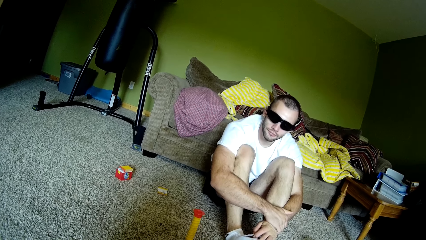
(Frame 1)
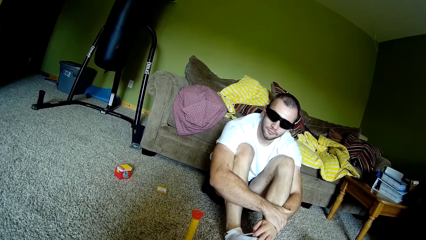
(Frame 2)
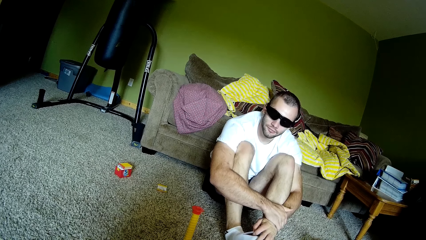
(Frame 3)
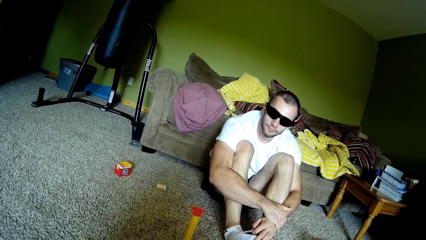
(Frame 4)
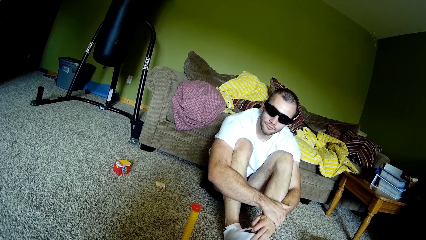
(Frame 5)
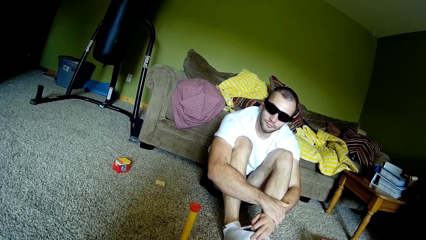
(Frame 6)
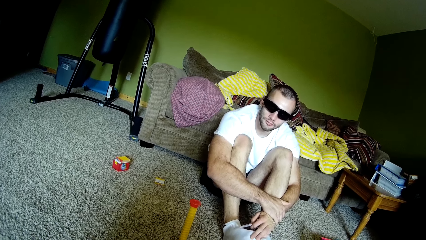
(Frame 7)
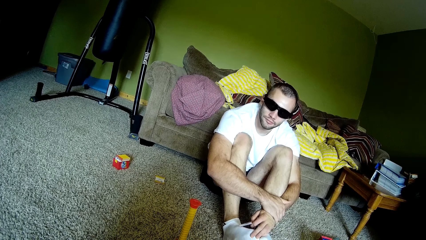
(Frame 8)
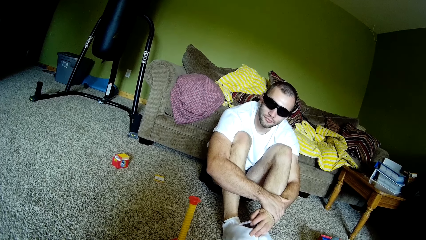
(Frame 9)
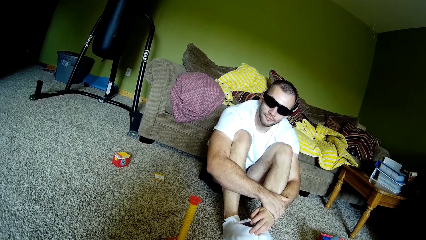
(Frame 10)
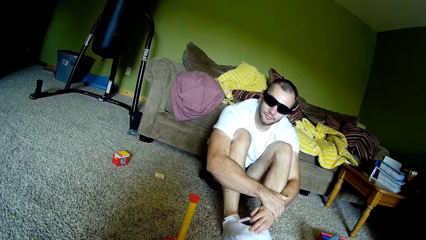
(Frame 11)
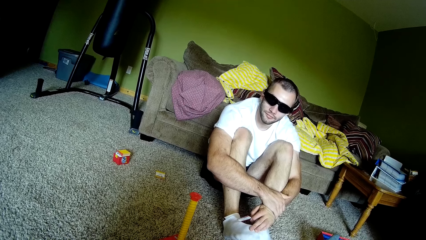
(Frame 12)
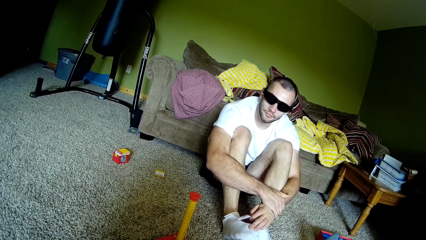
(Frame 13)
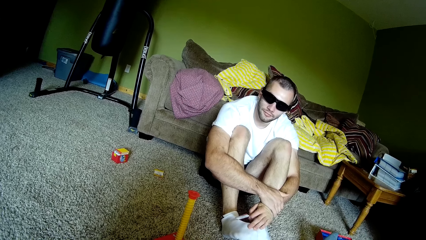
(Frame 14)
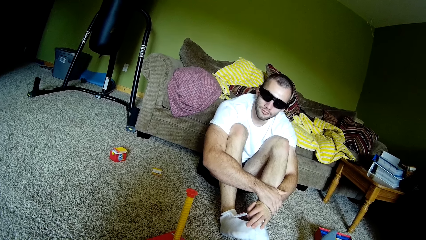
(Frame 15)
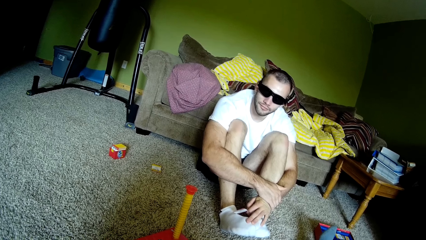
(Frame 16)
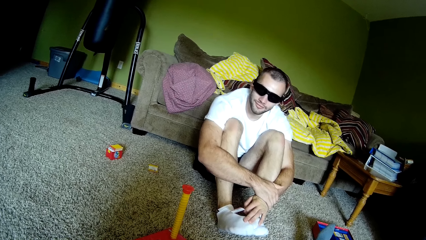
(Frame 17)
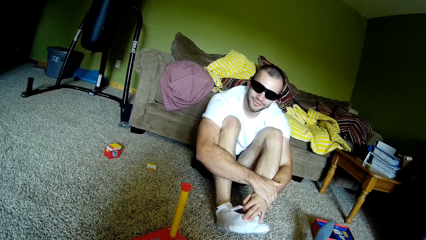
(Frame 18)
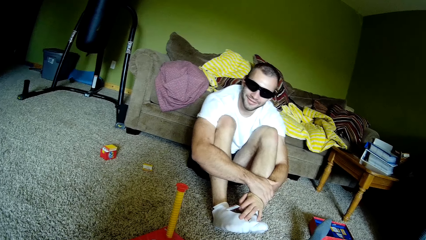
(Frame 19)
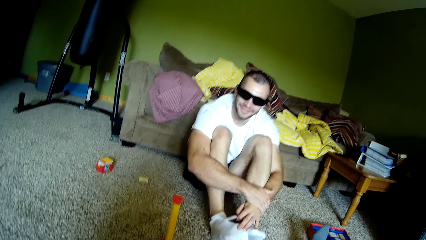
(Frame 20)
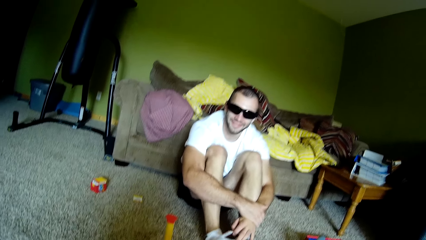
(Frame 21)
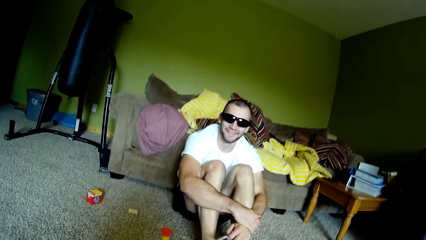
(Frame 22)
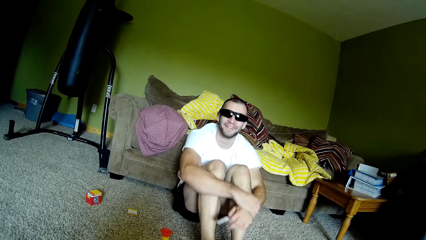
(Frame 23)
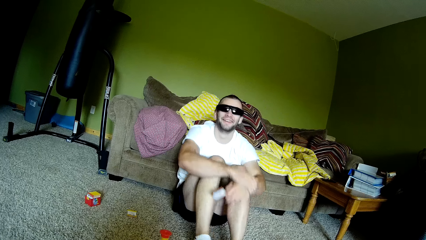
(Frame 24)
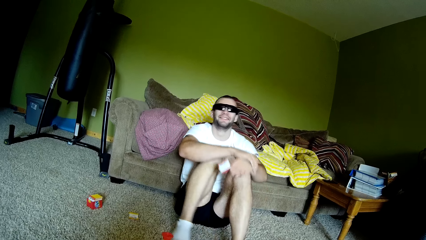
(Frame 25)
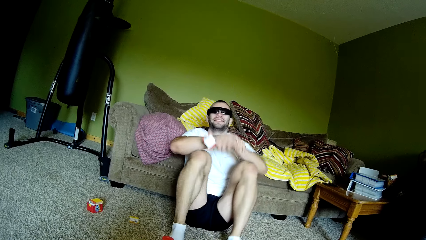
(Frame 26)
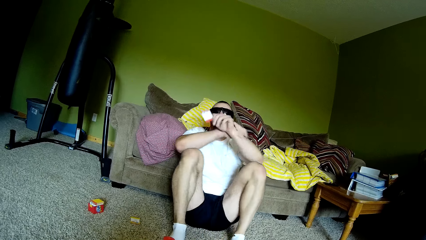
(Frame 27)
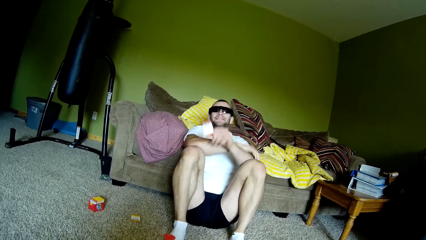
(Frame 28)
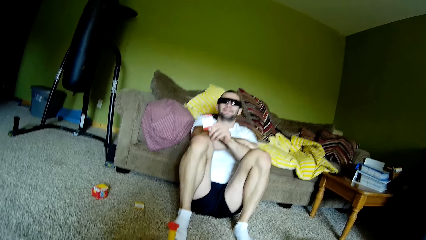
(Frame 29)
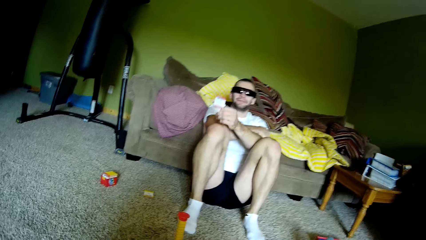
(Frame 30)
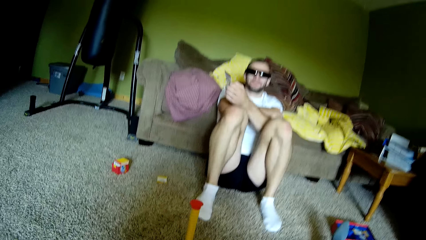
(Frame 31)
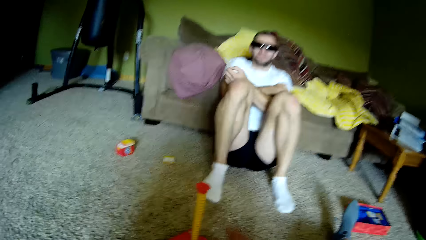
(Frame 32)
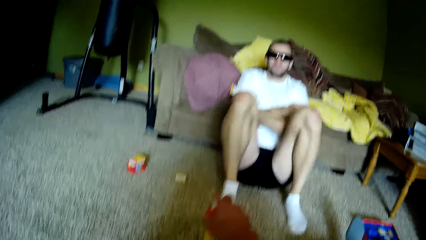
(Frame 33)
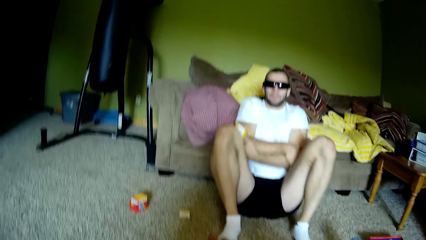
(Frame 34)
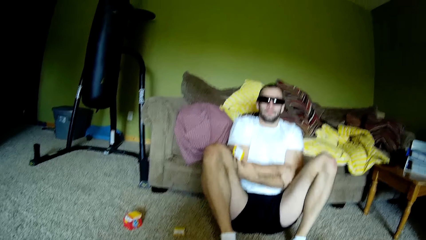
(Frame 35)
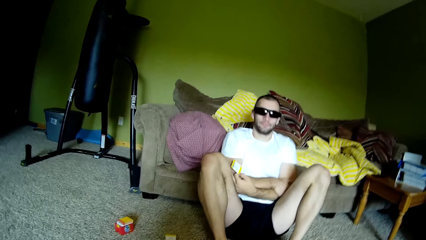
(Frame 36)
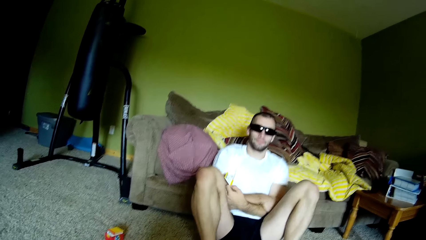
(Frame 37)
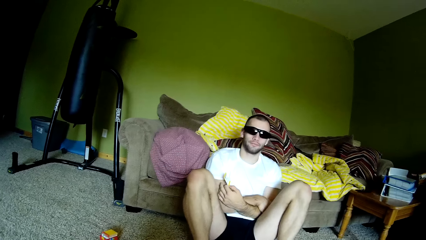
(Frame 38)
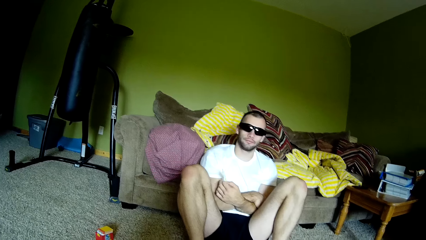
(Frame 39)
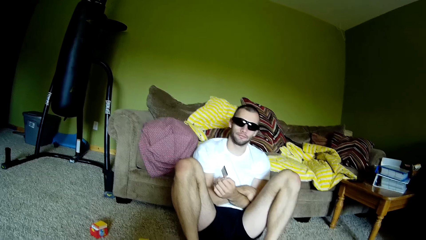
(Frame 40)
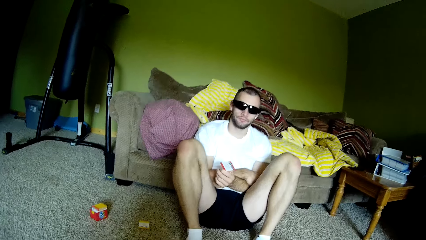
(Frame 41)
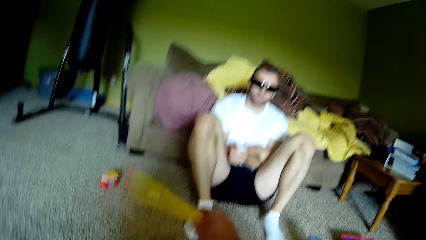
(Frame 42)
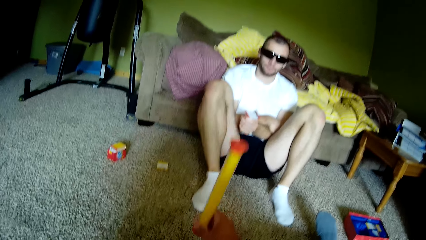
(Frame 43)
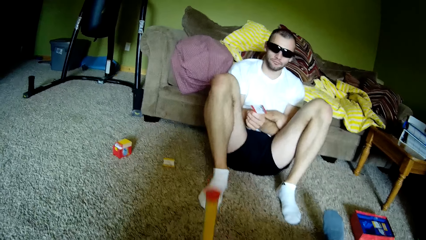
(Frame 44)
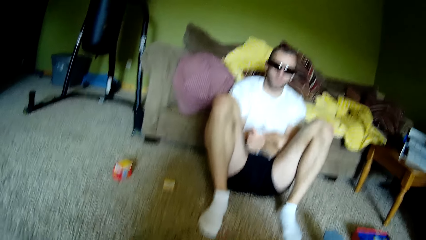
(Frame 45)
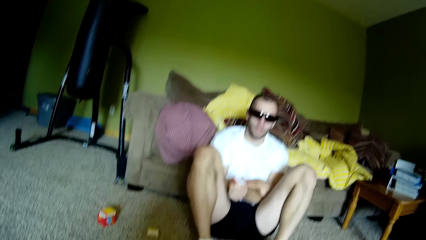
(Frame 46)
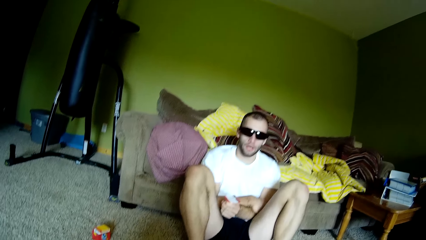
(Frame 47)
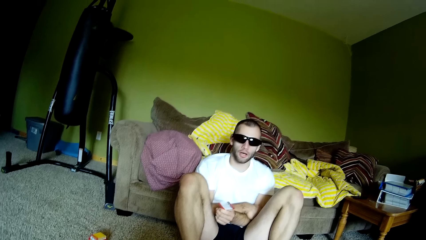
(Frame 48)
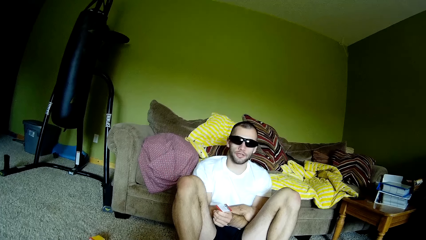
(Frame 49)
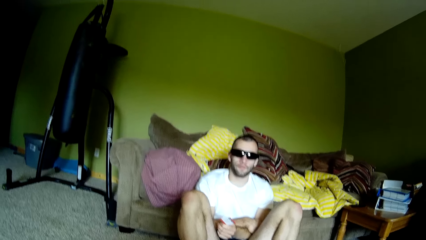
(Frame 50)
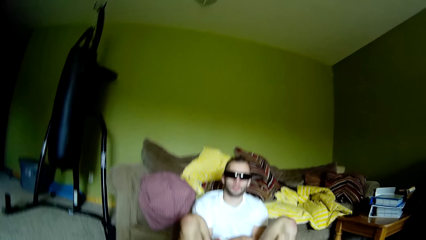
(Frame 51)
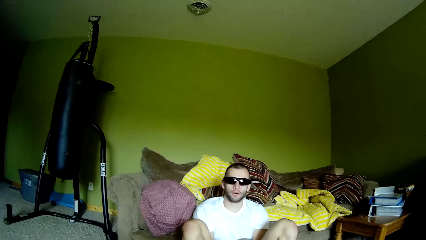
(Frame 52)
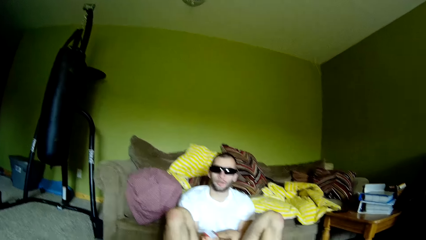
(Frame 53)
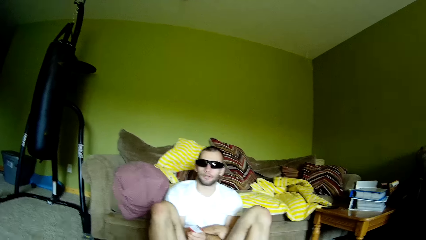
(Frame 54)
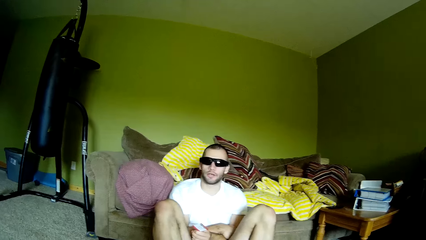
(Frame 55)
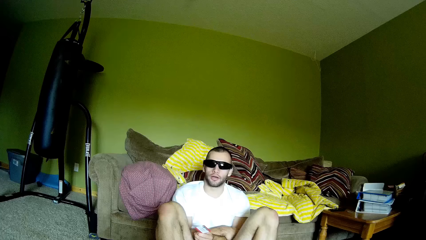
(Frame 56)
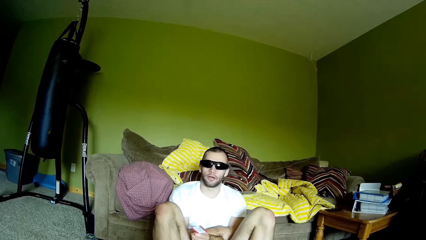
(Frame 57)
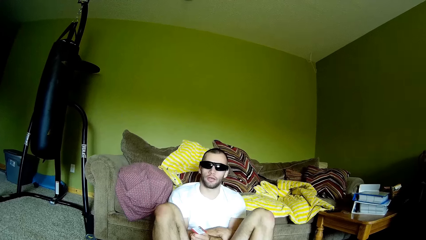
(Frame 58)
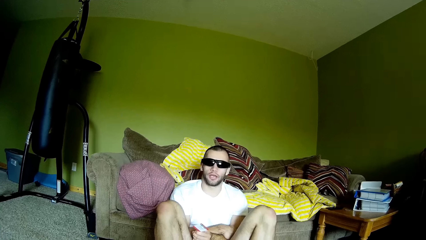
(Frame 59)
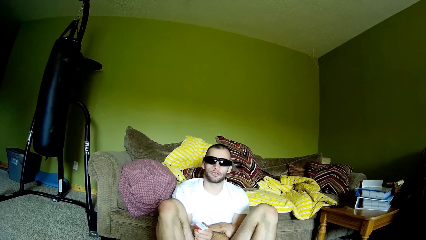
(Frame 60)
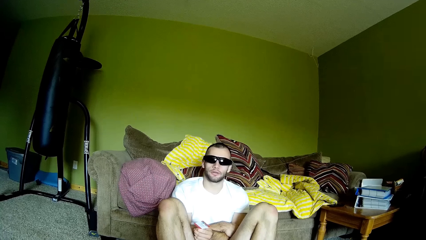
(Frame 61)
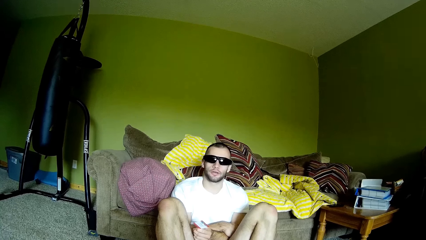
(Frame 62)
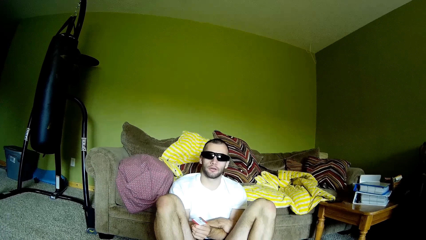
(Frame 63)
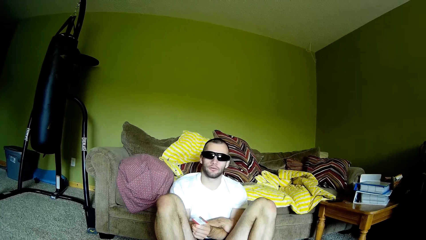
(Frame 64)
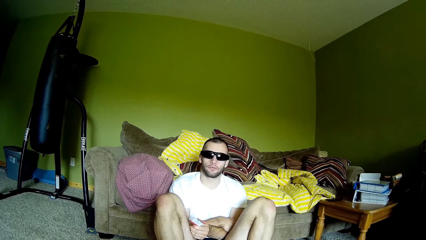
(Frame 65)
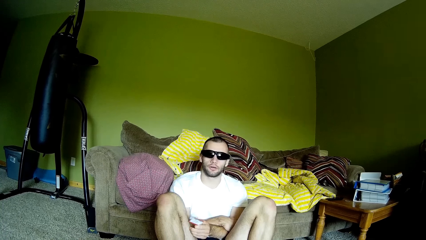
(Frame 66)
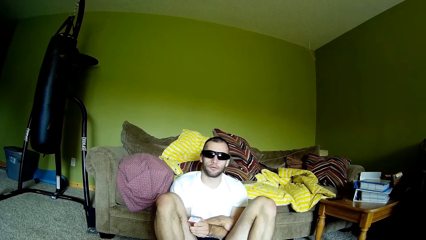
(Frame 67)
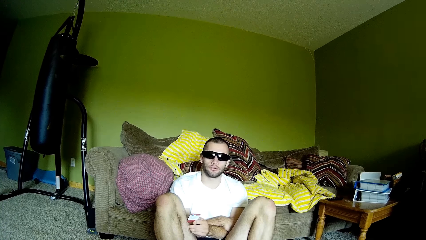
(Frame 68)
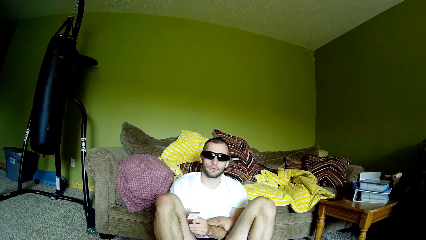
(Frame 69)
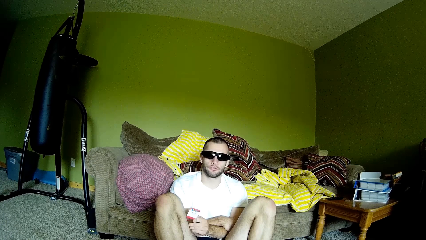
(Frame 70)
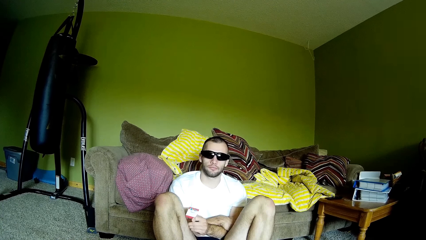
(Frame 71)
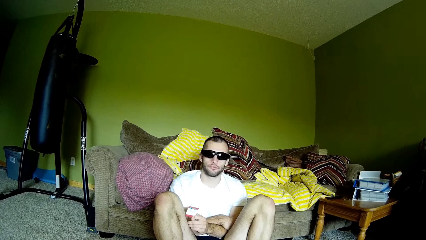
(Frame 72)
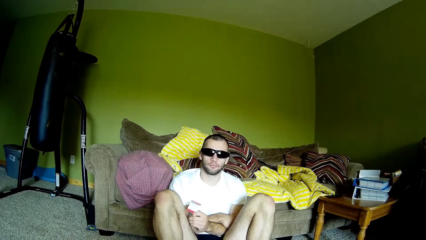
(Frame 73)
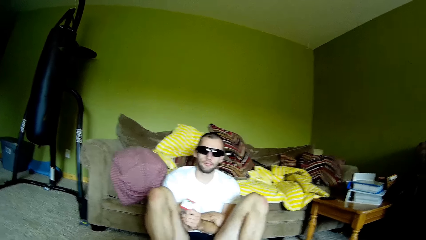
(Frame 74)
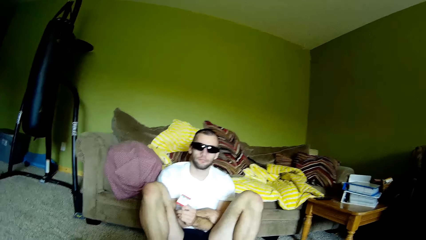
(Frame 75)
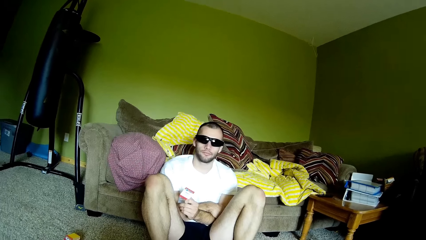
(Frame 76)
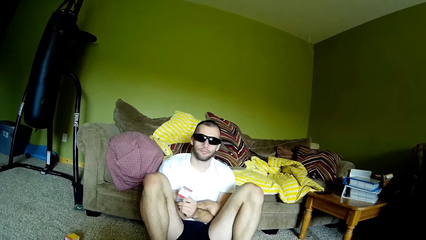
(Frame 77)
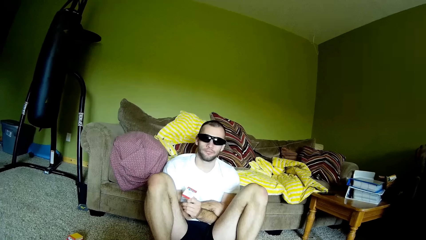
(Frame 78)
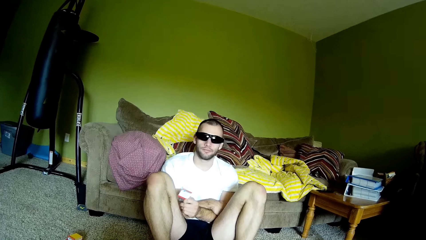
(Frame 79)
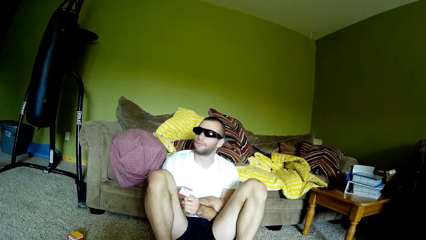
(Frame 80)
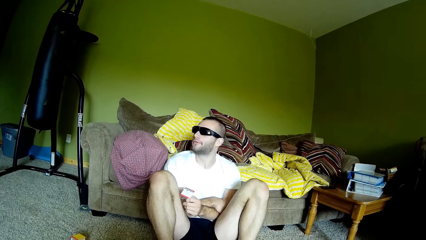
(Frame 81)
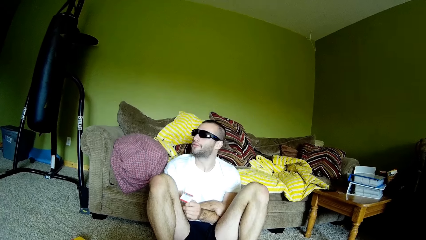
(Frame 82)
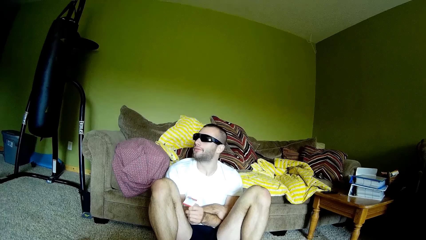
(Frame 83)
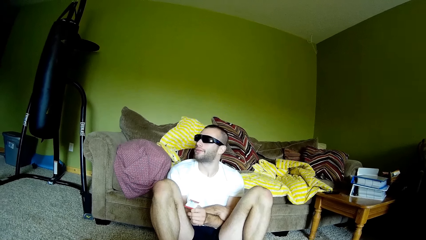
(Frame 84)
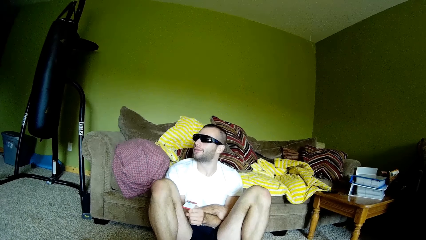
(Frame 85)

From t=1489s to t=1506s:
A man moves a hand. The camera wearer looks at the man. The man moves hands, moves his legs, folds hands, and moves hands. The camera wearer holds the timer. The man moves legs. The camera wearer holds the card. The man moves a hand. The camera wearer holds a blow horn and puts the blow horn down. They hold the timer and look around. The man talks to the camera wearer. He moves a hand and looks sideways.
